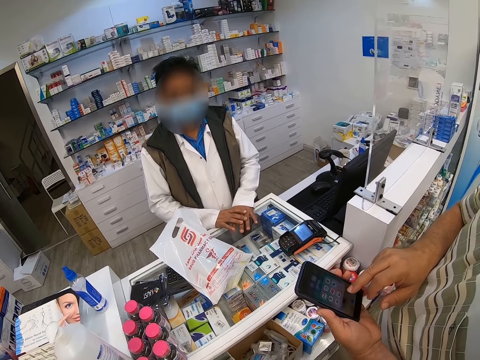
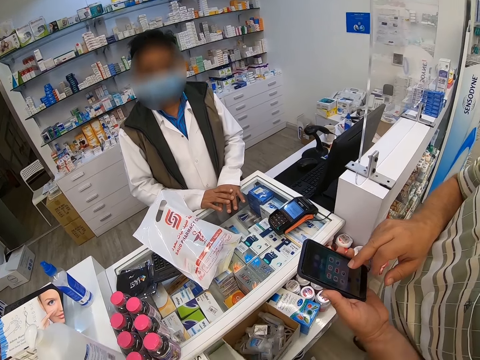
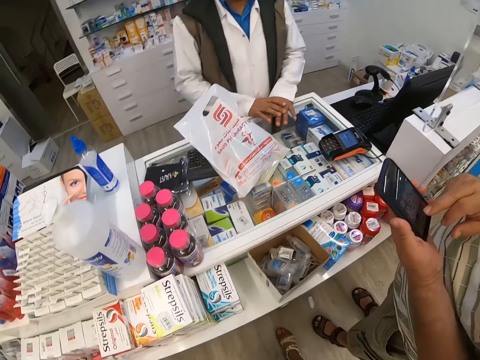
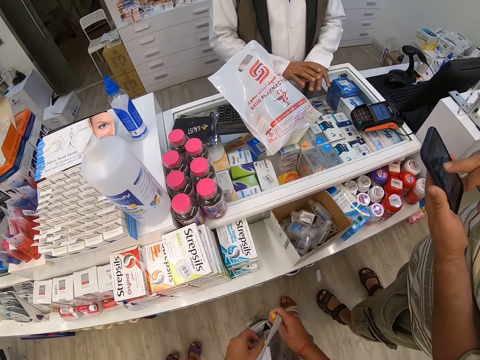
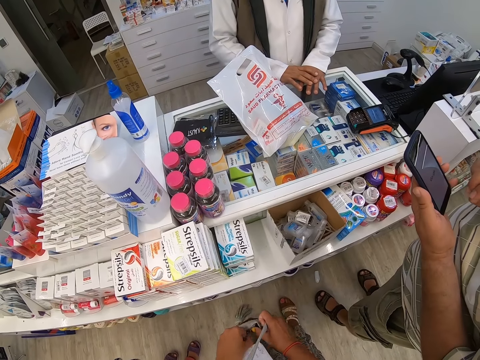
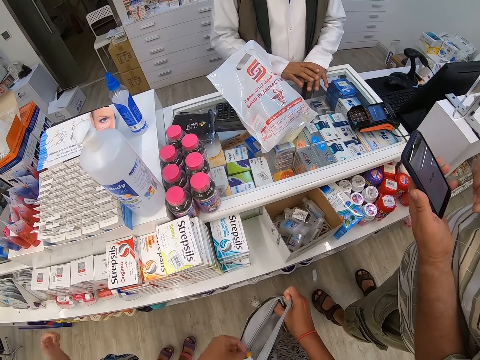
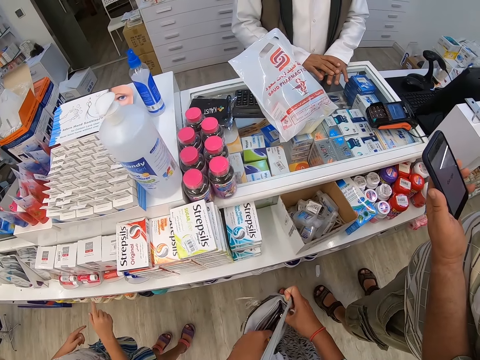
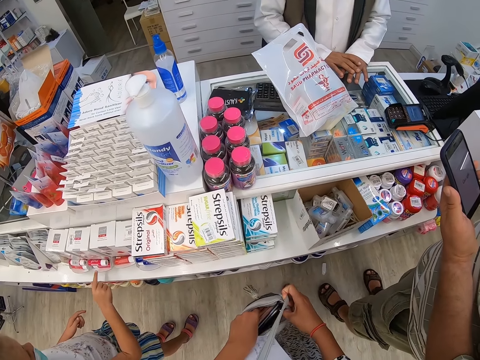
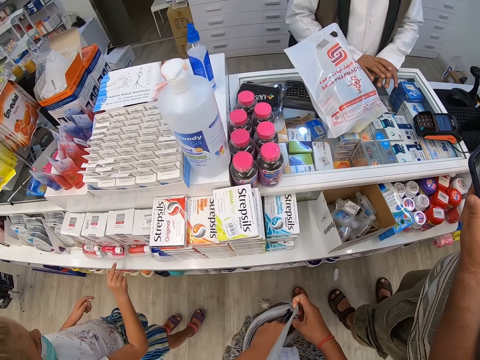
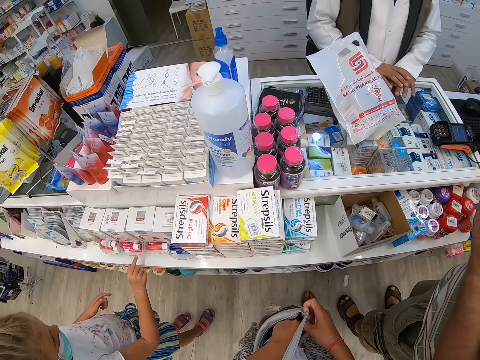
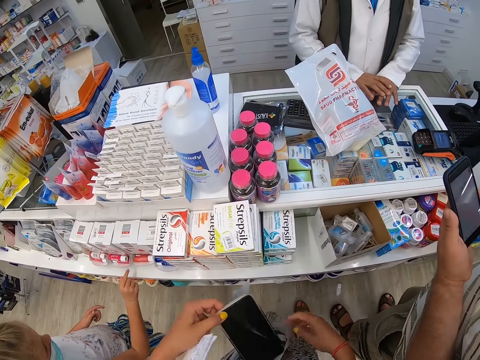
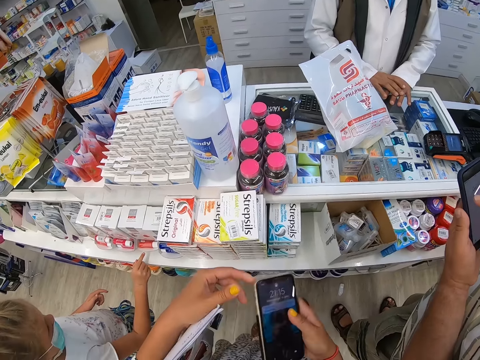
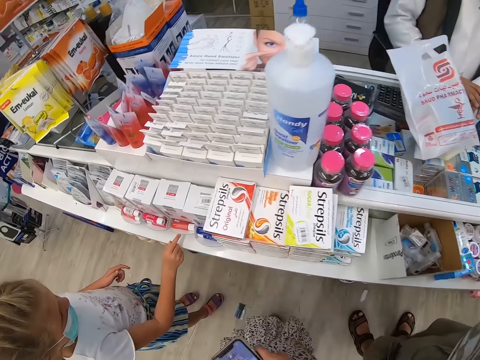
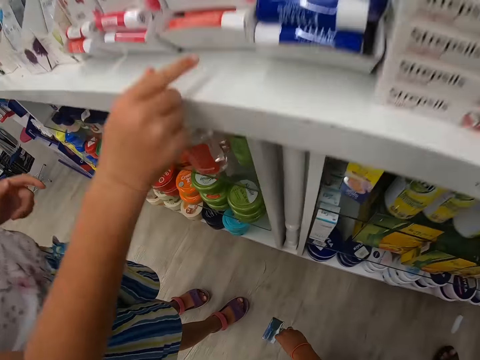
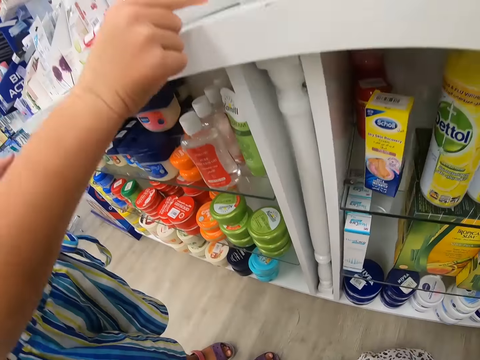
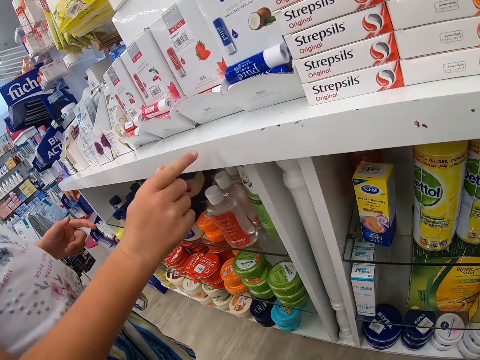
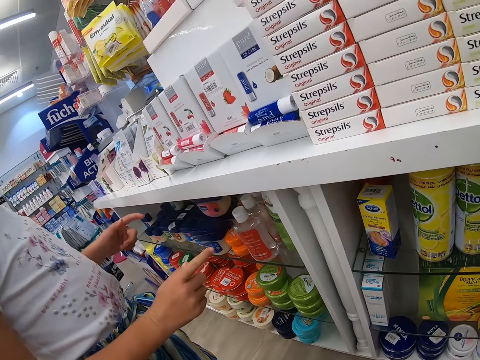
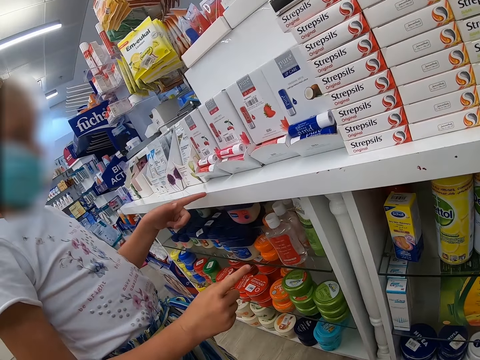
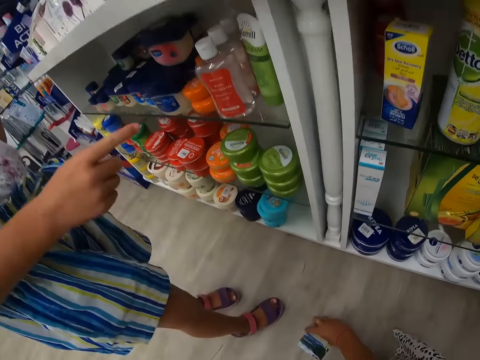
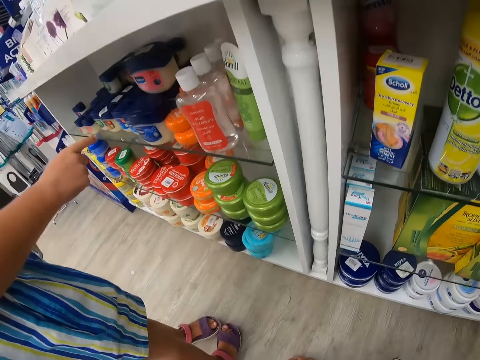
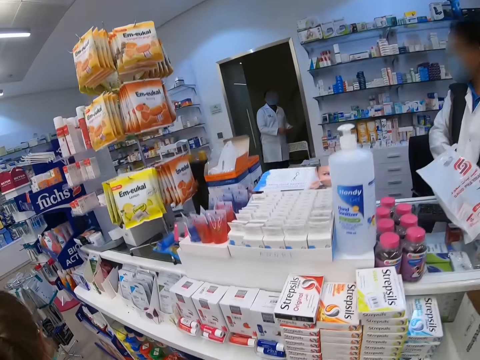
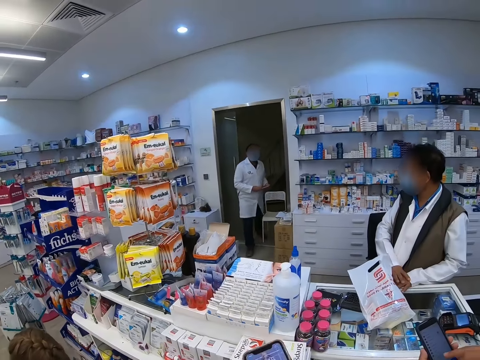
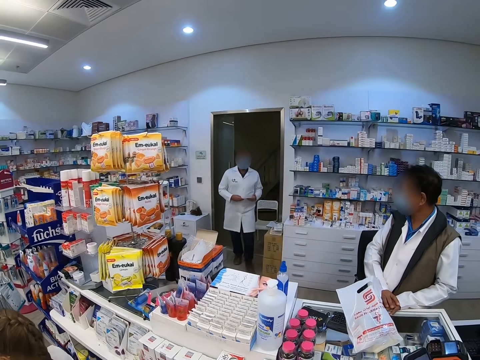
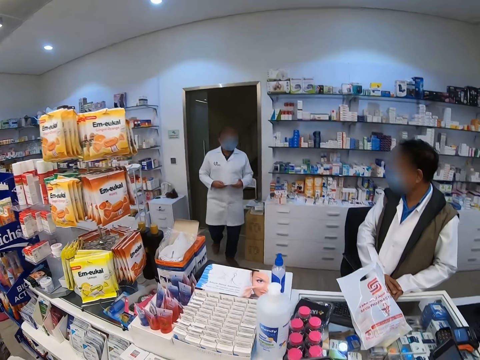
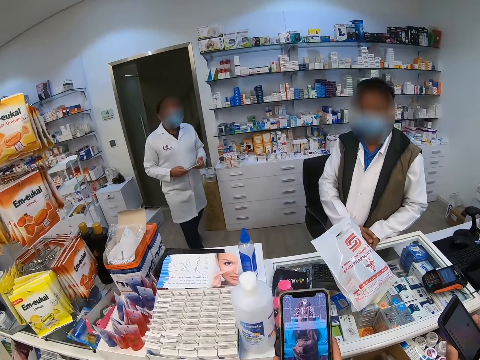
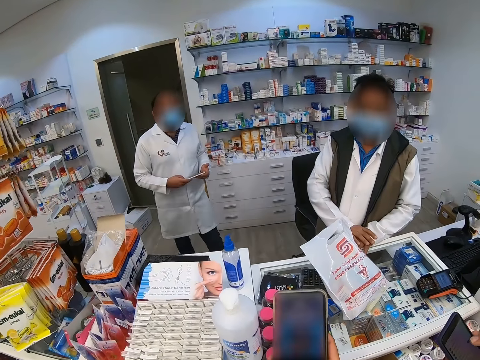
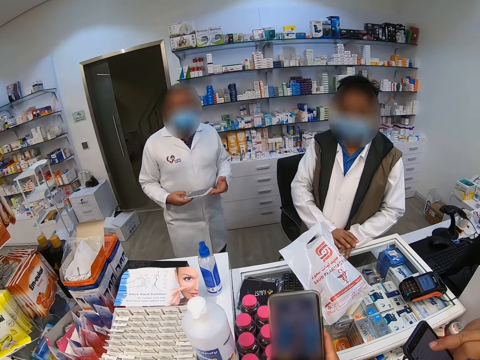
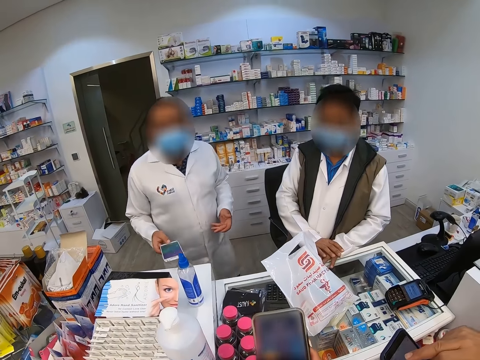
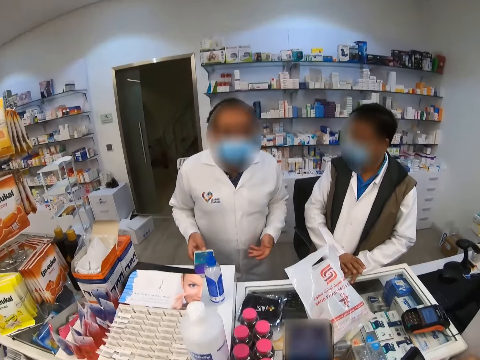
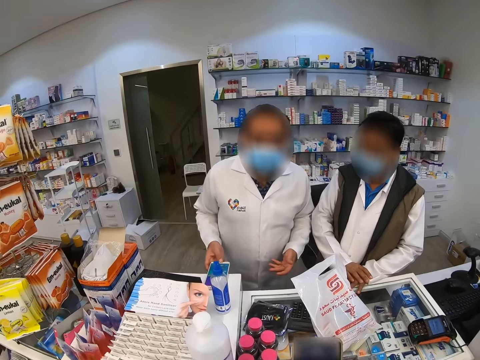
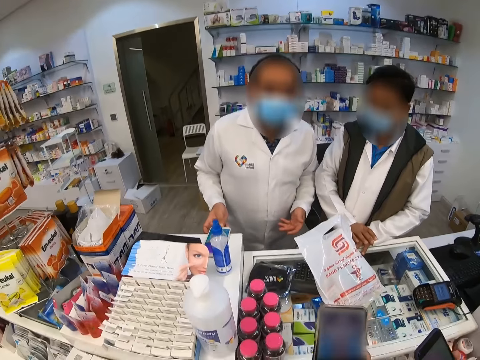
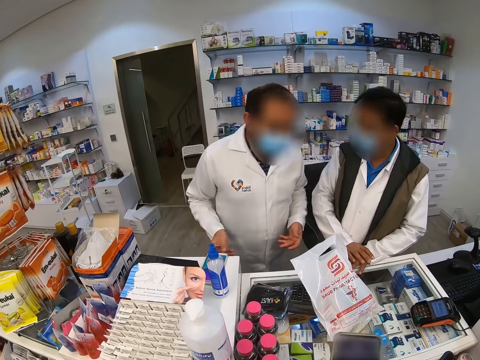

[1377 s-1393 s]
The camera wearer looks down. A child touches the counter. The camera wearer opens her pouch. The man scrolls his phone. The camera wearer checks the bag and takes her phone out. She looks down. The child points at the Strepsils. The camera wearer interacts with a girl. She looks at the shelf below, looks around, and looks up. She interacts with a pharmacist and interacts with another pharmacist. She uses the phone. The first pharmacist places his phone down.

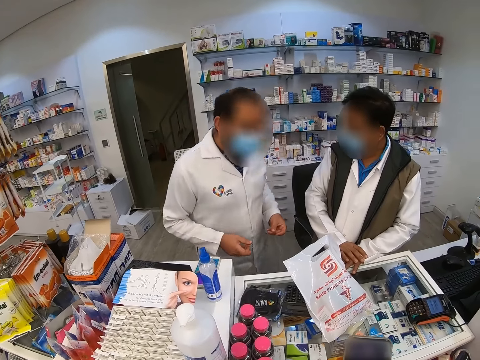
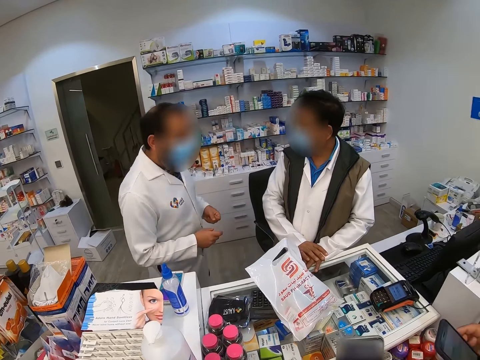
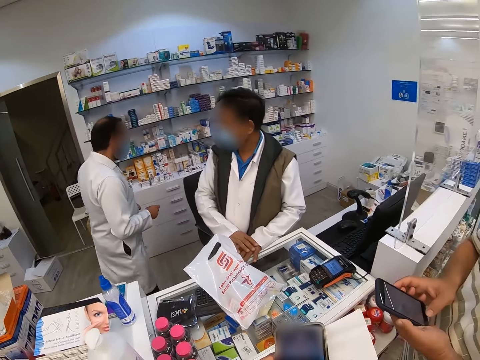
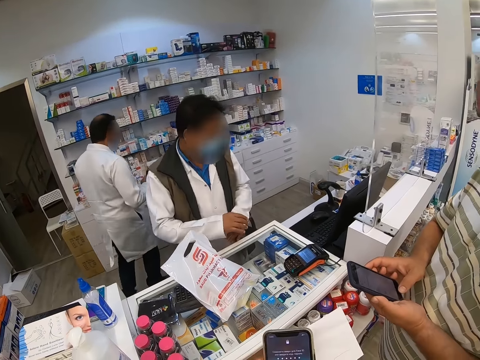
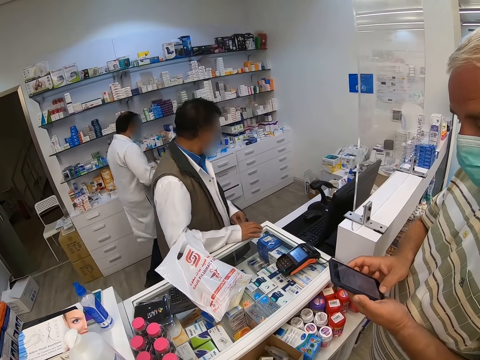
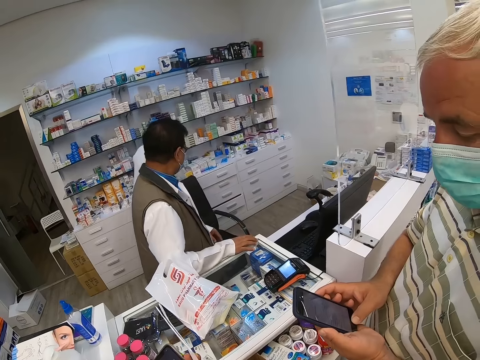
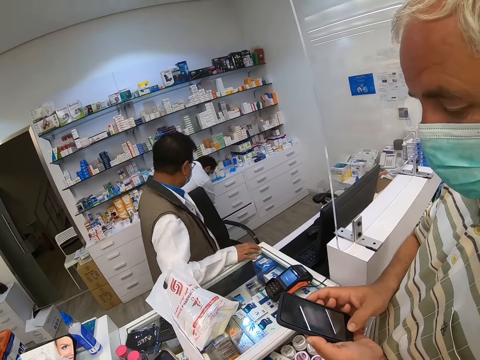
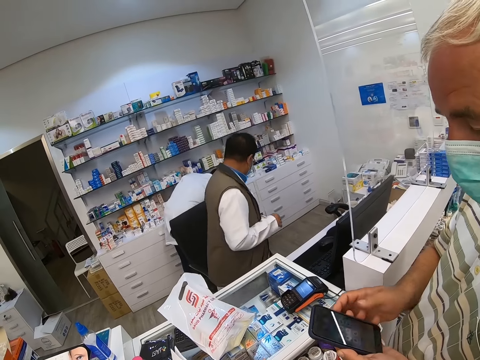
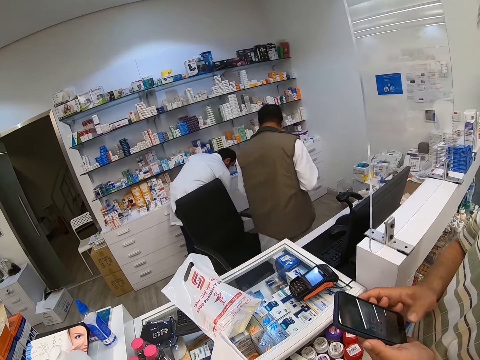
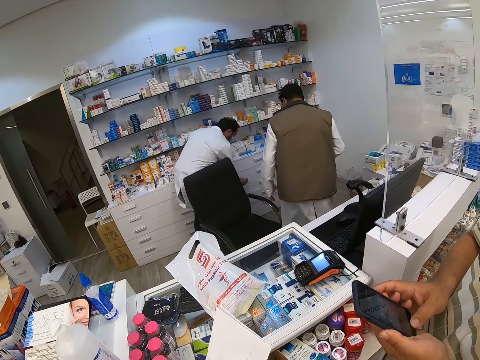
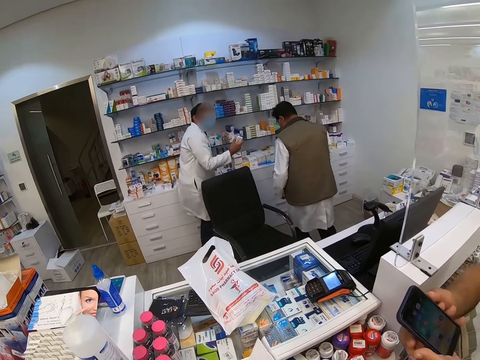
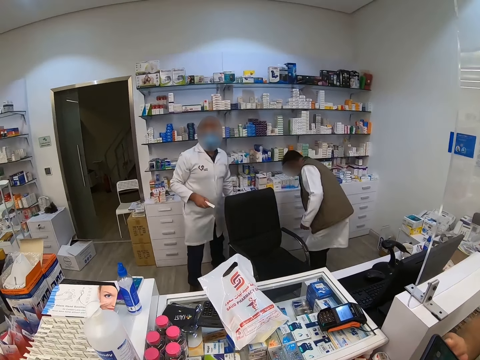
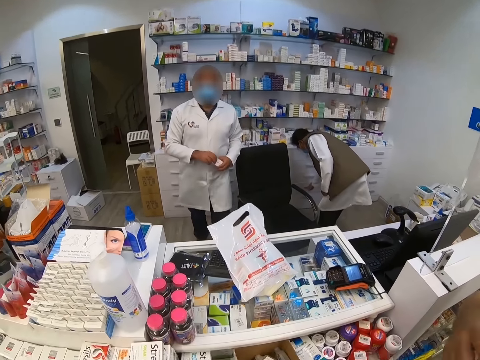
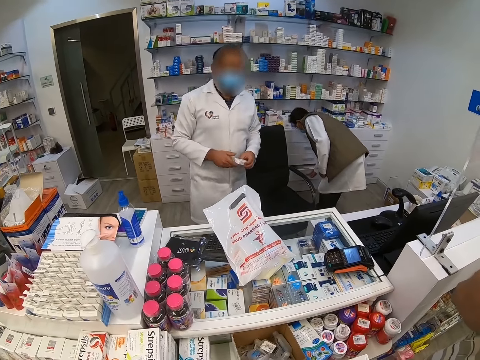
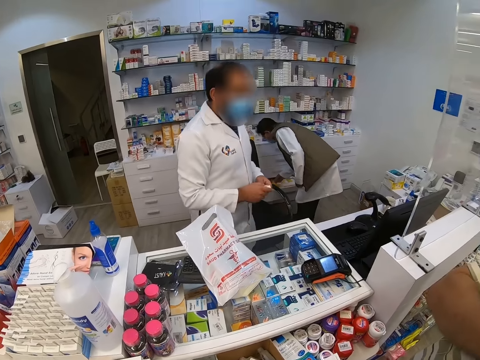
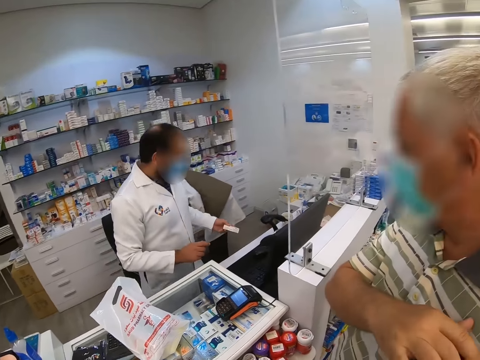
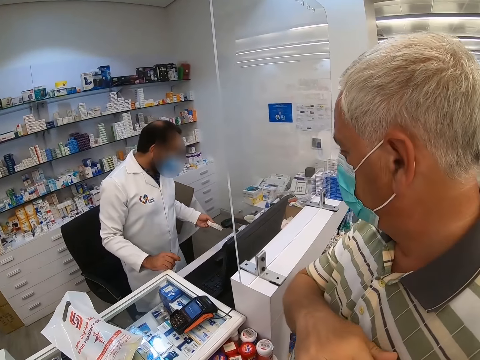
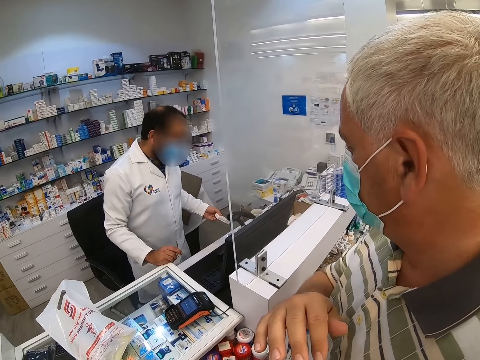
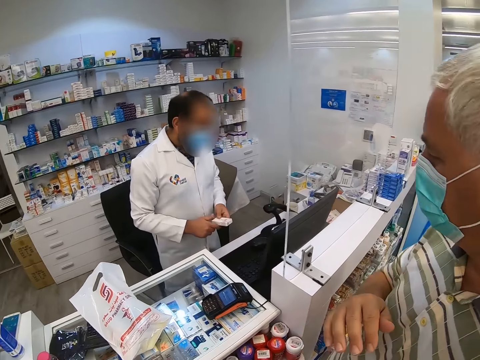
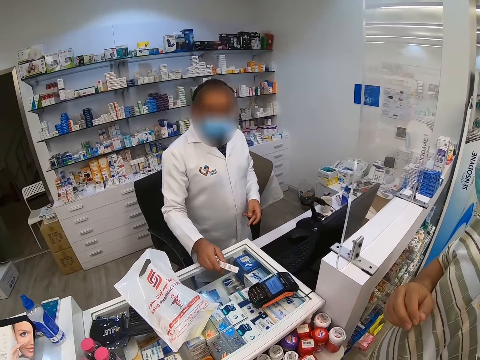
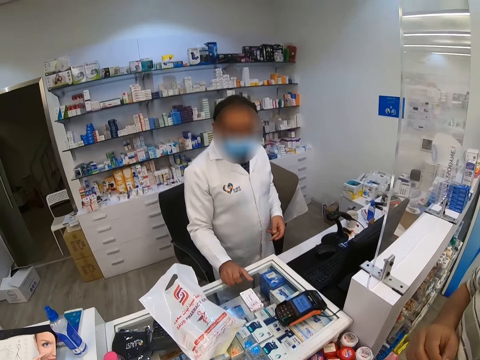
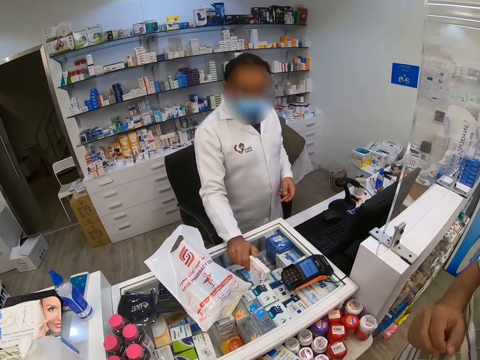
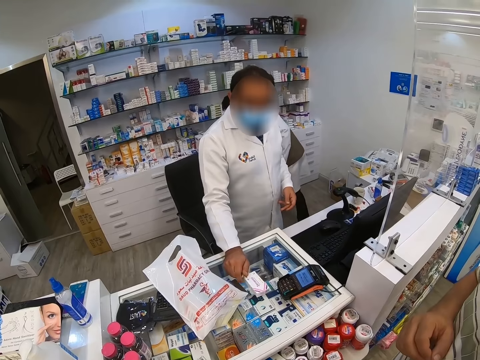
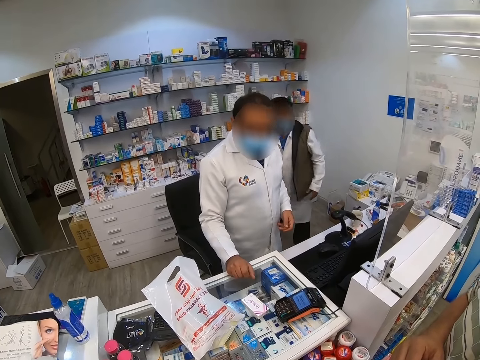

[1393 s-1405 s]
The first pharmacist goes to the drawers, puts down the phone, and walks around. The man uses the phone. The first pharmacist opens a drawer. Another man walks around. The first pharmacist takes out medicines. The other pharmacist opens a drawer. The first pharmacist comes to the counter, scans the medicine, and puts the medicine down.
